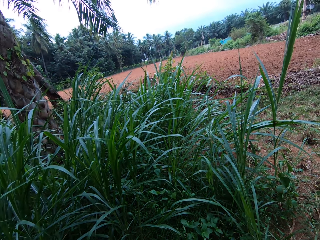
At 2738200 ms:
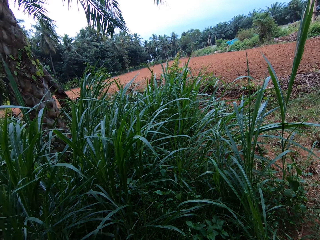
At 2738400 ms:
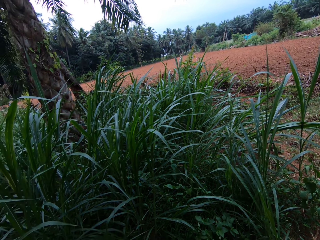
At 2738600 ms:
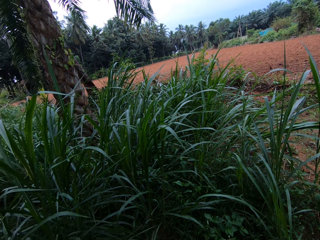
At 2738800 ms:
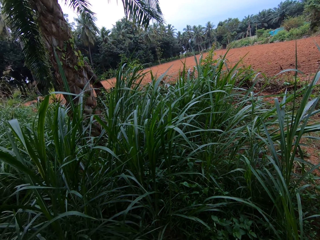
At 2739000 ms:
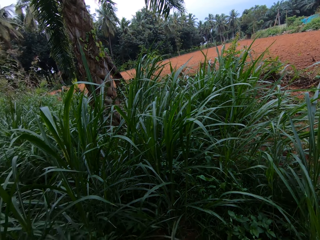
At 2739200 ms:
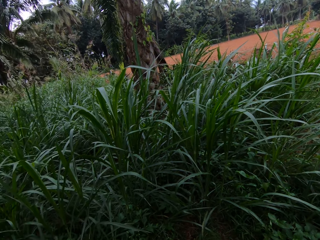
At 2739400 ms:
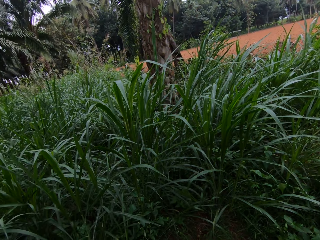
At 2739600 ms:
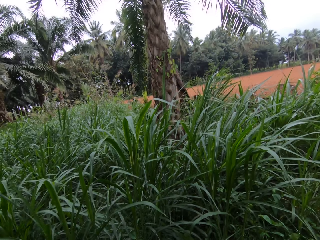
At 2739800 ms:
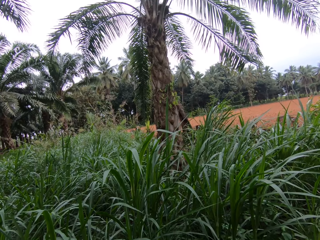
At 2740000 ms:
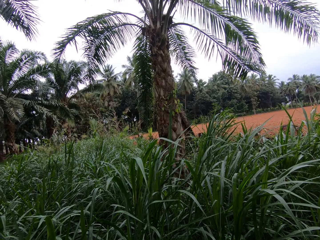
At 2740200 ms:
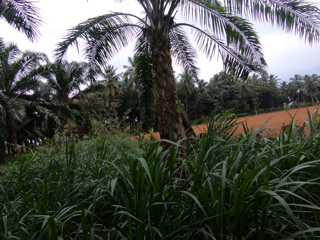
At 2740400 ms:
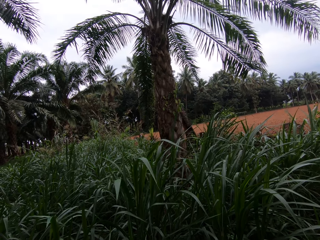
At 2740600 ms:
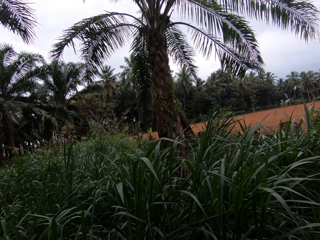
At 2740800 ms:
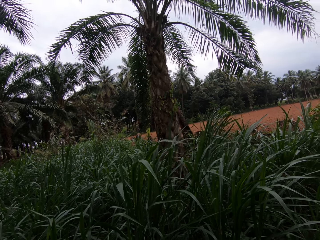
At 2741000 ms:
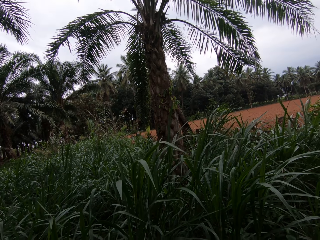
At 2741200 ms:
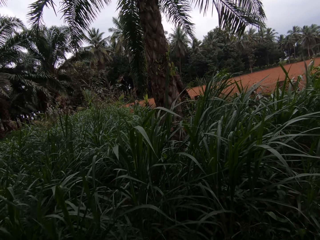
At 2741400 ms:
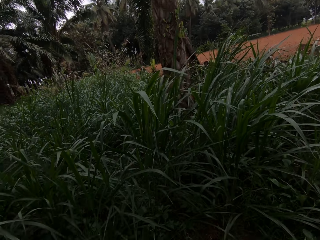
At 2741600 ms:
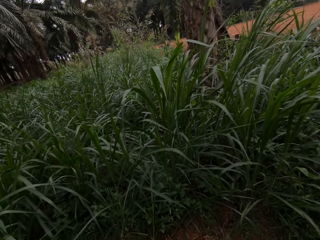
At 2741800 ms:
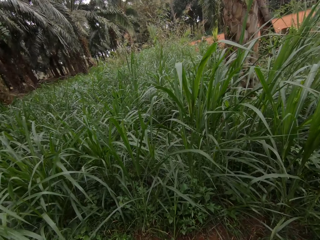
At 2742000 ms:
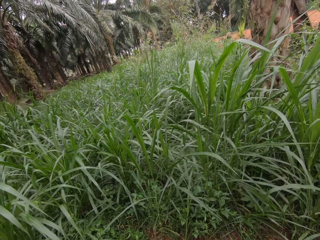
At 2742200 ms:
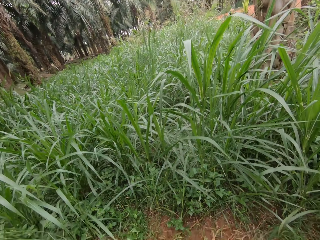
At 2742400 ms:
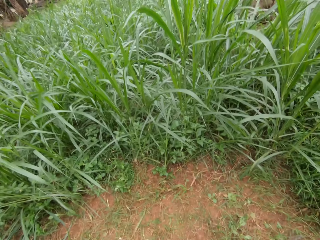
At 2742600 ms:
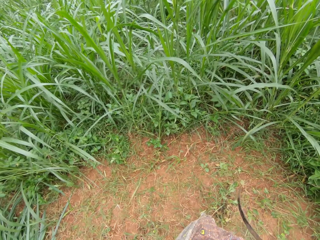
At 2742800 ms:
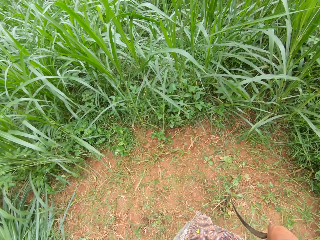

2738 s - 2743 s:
The camera wearer looks around.

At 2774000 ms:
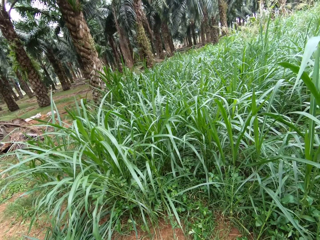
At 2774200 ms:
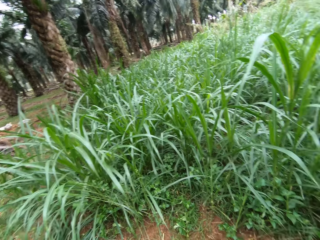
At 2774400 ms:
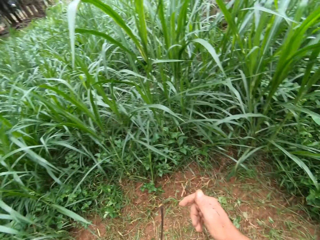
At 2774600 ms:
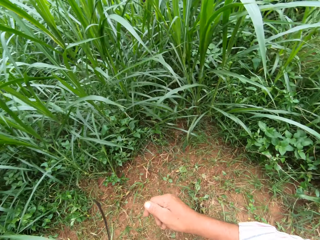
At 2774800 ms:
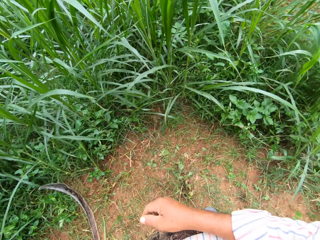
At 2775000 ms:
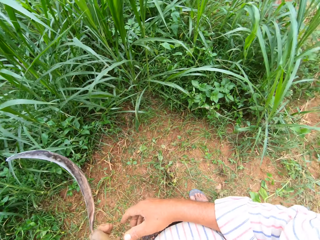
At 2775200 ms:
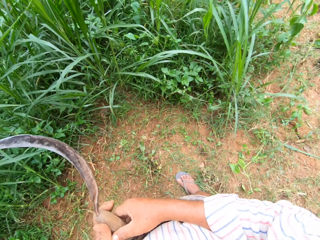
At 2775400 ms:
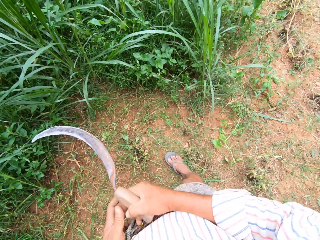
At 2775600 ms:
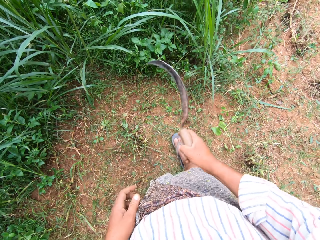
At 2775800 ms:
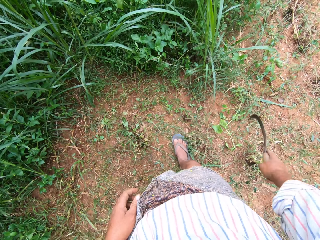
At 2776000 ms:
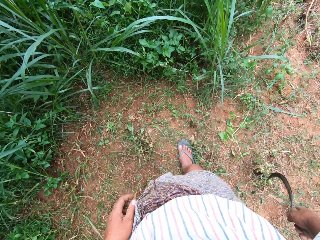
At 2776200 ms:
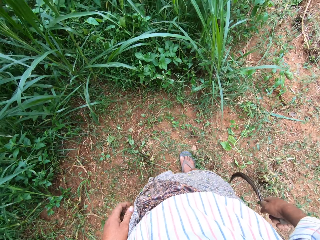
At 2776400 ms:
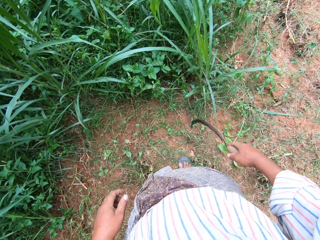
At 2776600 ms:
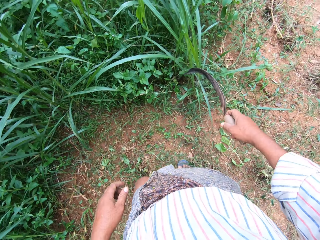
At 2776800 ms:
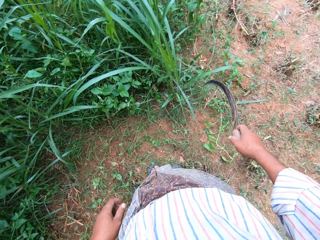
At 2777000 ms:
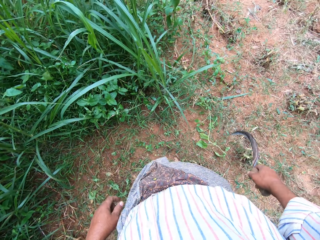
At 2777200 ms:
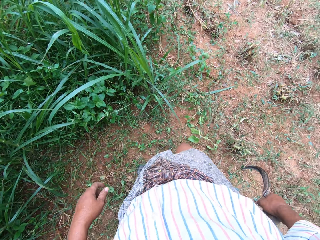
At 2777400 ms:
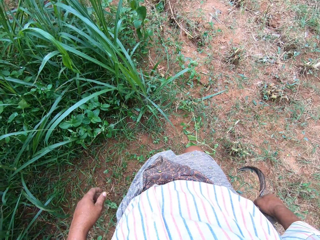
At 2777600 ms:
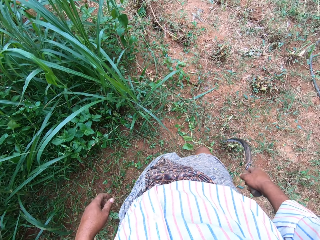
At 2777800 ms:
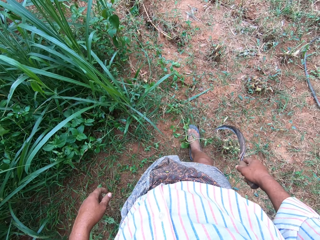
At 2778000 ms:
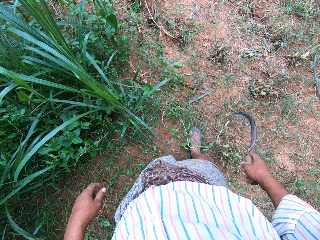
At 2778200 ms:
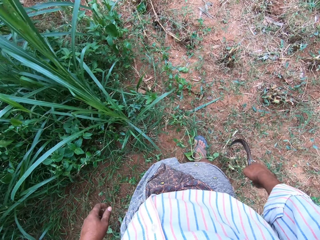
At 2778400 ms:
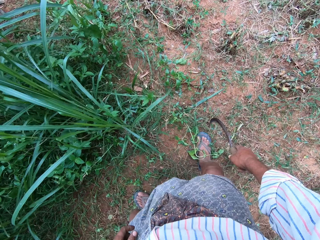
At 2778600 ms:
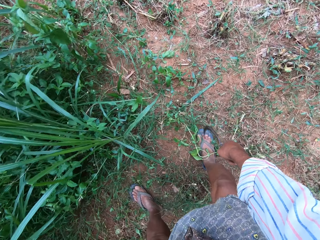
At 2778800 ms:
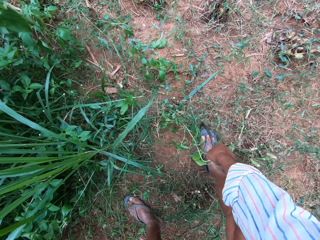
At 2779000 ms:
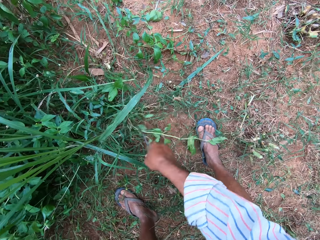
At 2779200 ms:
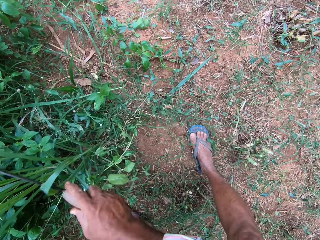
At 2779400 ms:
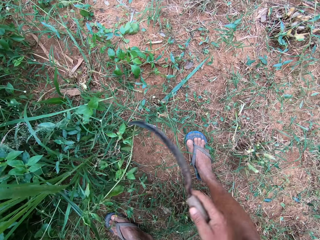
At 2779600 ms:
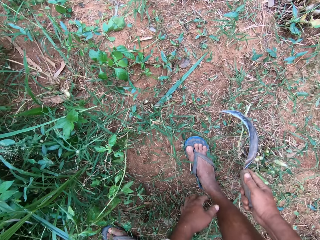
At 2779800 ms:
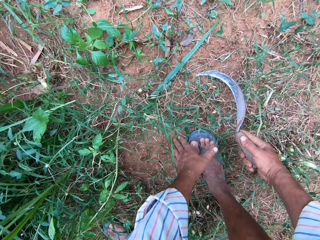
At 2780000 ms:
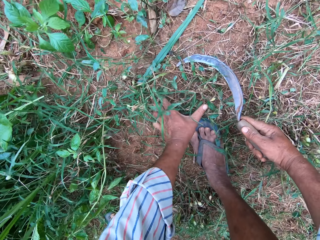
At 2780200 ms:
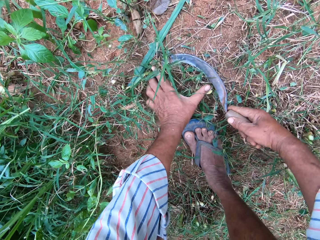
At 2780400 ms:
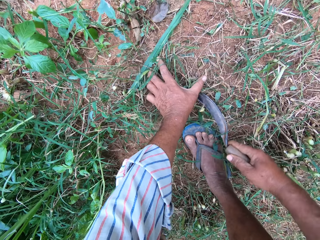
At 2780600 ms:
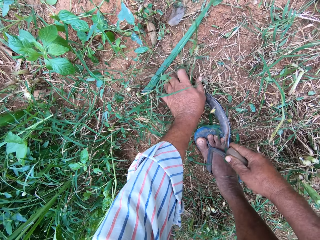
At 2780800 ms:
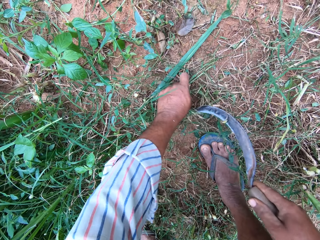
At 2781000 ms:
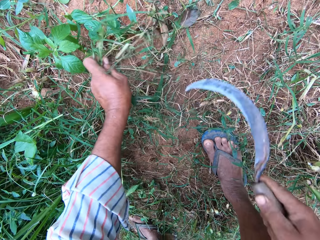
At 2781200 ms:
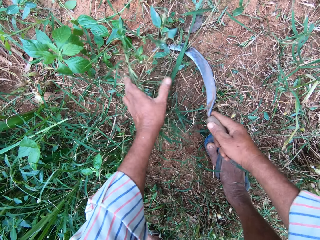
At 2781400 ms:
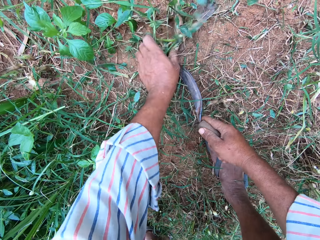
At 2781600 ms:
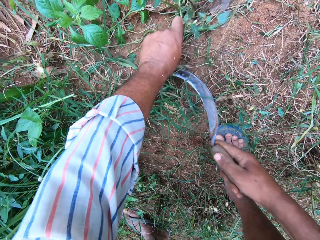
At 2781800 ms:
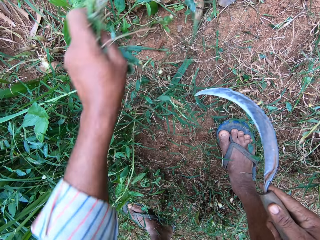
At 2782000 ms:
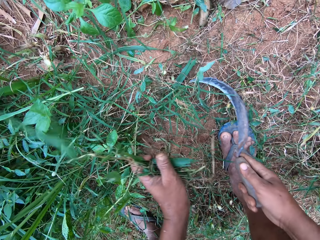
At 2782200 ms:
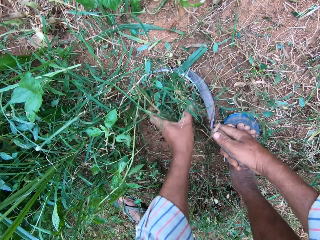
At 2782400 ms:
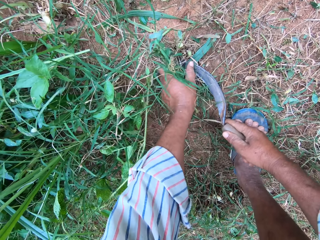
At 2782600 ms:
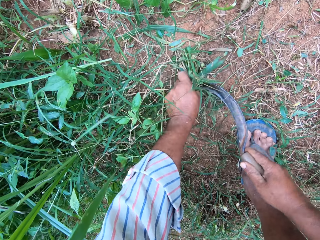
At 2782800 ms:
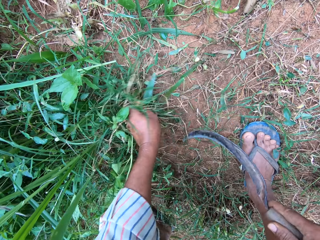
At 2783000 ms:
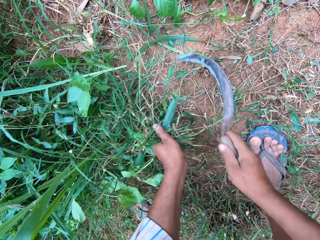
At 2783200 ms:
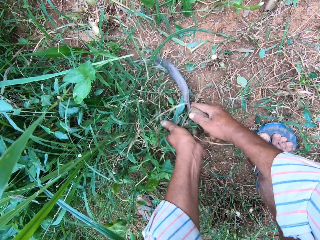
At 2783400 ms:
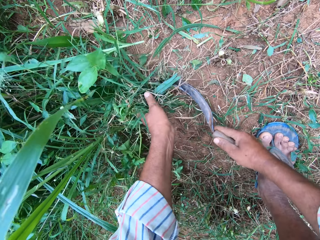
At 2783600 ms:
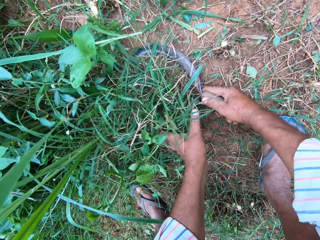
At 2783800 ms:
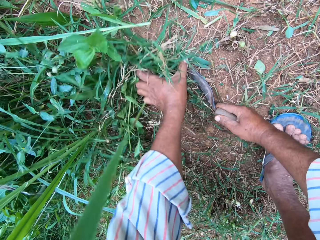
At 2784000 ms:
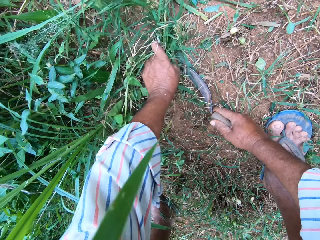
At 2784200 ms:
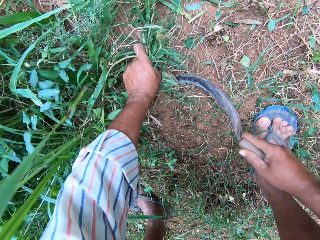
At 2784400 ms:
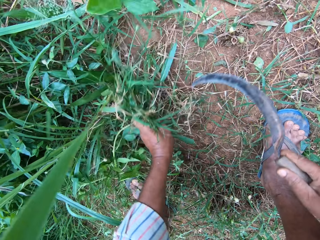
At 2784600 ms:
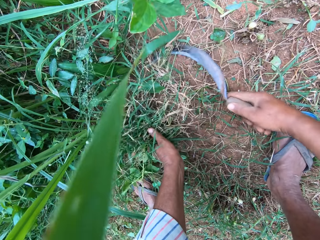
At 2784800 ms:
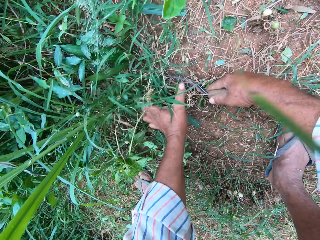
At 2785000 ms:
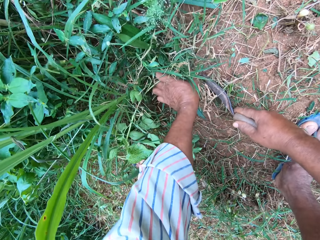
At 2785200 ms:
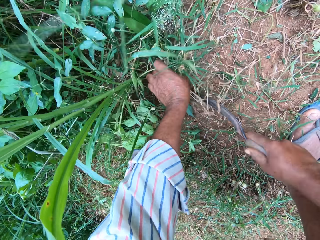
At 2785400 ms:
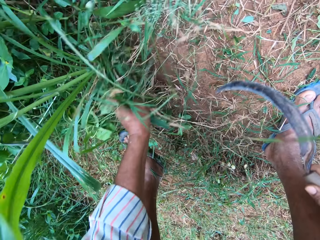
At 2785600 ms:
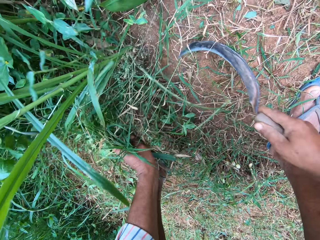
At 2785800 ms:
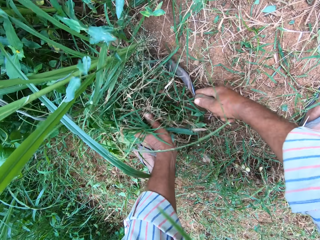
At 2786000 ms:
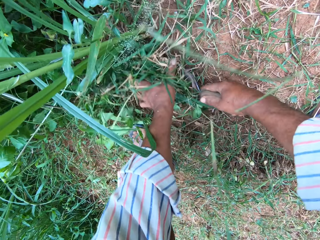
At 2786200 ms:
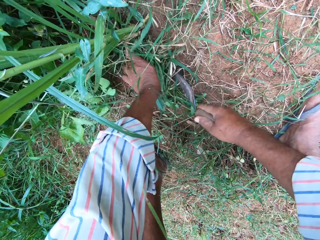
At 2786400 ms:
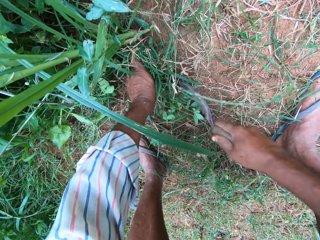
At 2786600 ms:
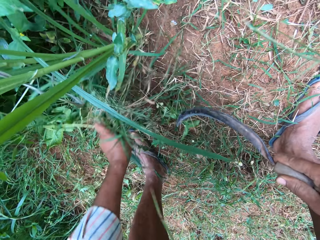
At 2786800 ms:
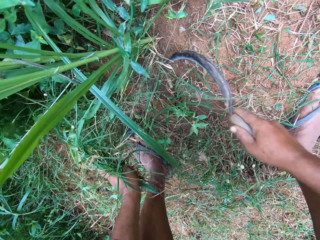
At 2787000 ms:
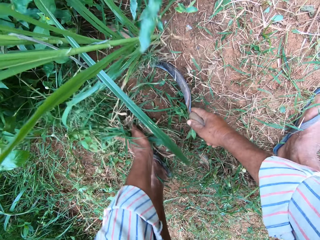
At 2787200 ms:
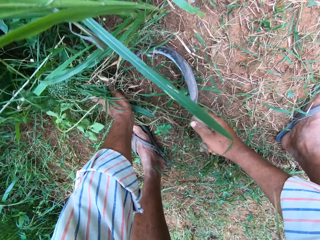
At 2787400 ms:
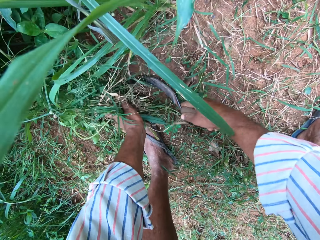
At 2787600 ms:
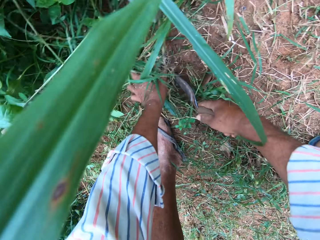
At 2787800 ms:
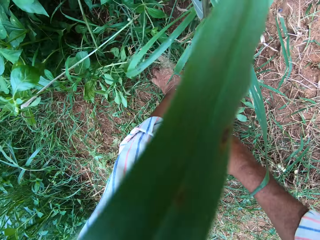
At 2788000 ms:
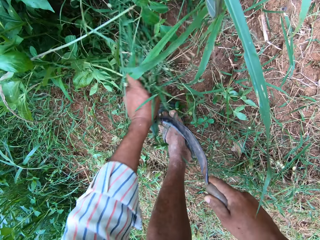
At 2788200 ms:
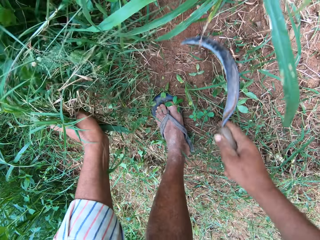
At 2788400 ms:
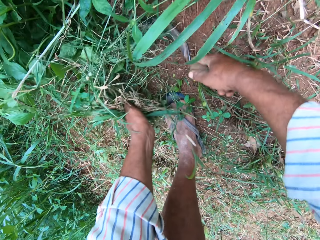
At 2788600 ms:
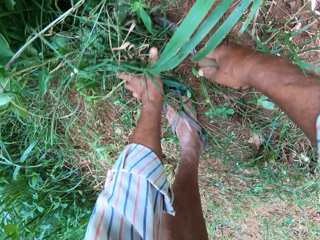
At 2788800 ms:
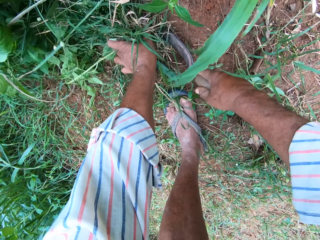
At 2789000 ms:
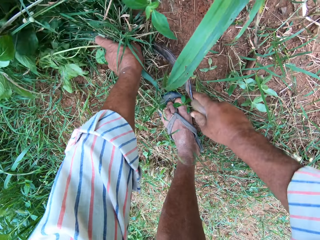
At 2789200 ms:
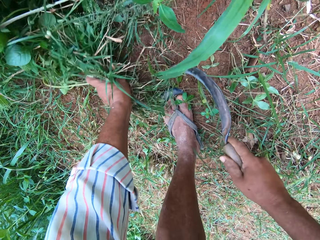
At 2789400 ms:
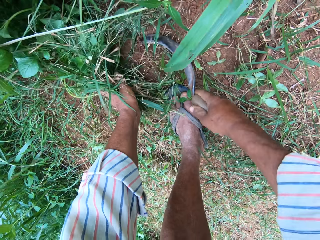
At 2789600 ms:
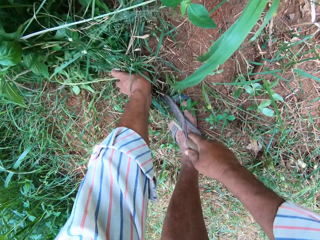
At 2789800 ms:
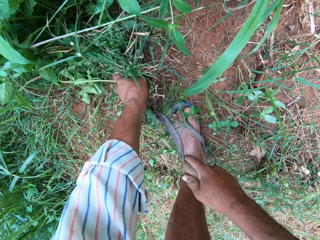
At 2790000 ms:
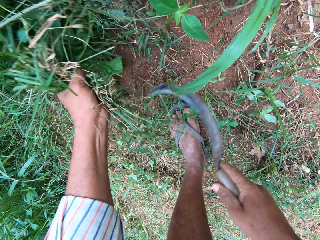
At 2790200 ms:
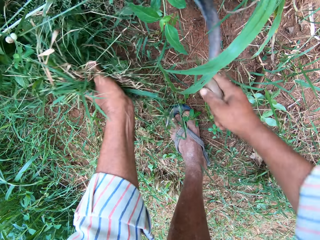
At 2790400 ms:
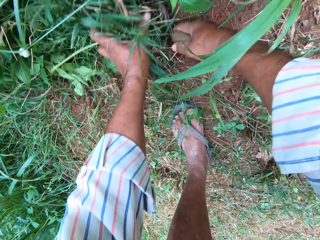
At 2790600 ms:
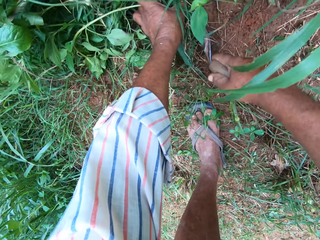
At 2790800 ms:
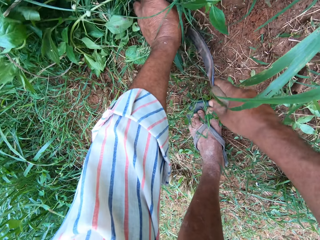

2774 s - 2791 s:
The camera wearer switches the sickle to the other hand. He bends. He moves the grasses with the sickle in his right hand. He holds the grasses with his left hand. He cuts the grasses with the sickle in his right hand. He holds the grass with a hand and cuts the grass with the sickle. He holds the grass with a hand and cuts the grass with the sickle. He holds the grass with a hand and cuts the grass with the sickle. He holds the grass with a hand and cuts the grass with the sickle. He holds the grass with a hand and cuts the grass with the sickle. He holds the grass with a hand and cuts the grass with the sickle. He holds the grass with a hand and cuts the grass with the sickle.
